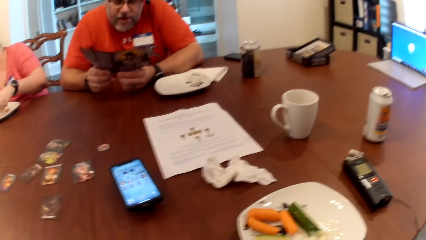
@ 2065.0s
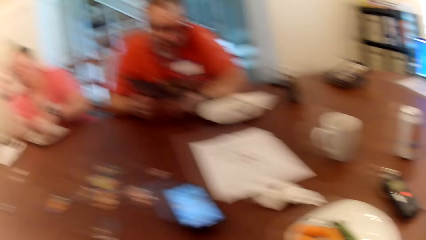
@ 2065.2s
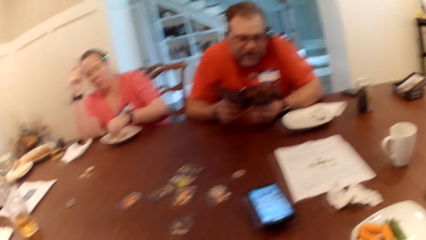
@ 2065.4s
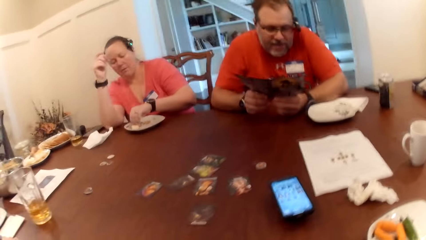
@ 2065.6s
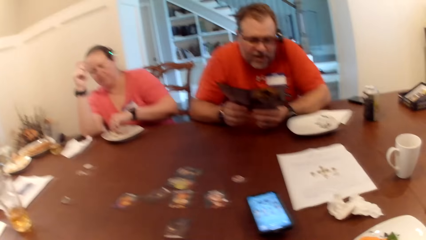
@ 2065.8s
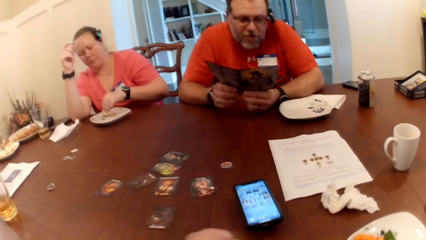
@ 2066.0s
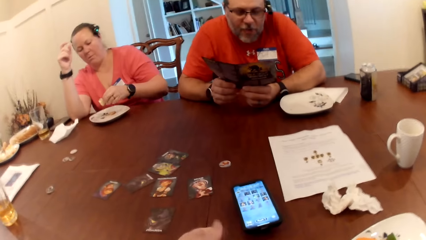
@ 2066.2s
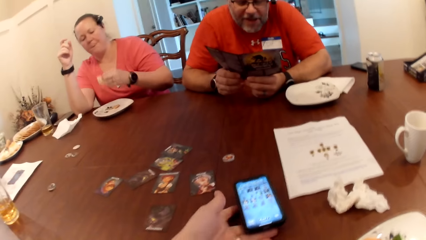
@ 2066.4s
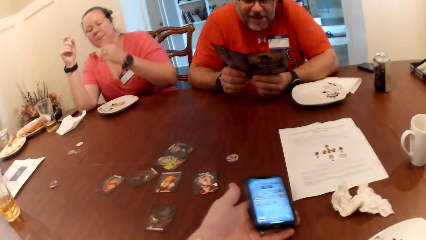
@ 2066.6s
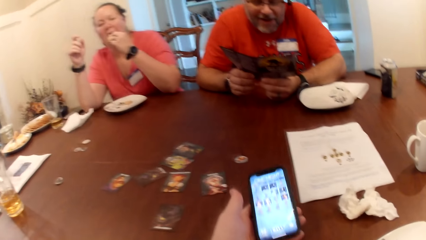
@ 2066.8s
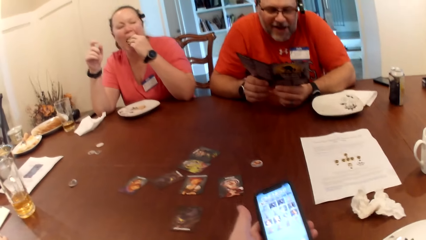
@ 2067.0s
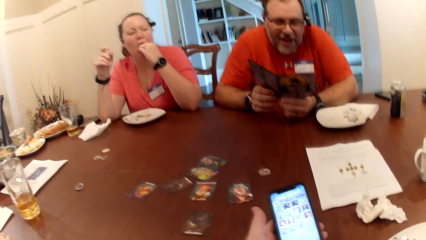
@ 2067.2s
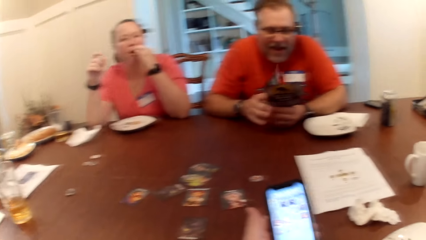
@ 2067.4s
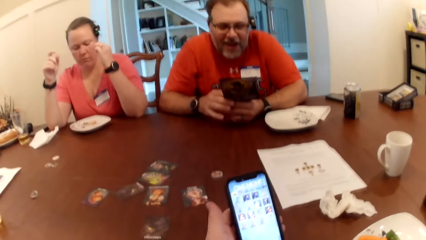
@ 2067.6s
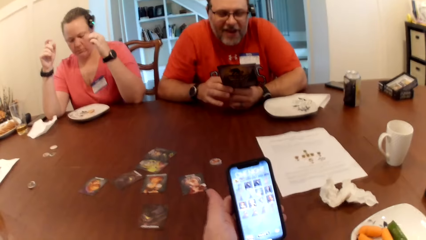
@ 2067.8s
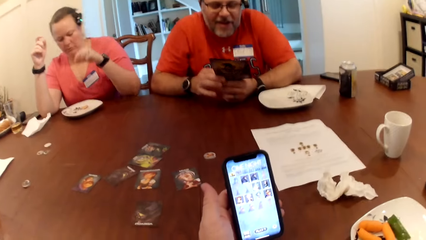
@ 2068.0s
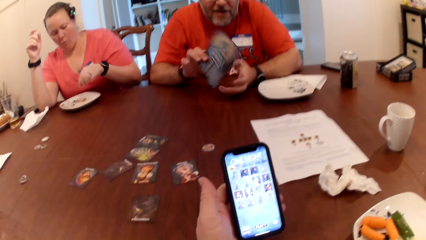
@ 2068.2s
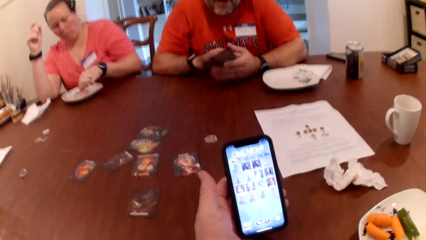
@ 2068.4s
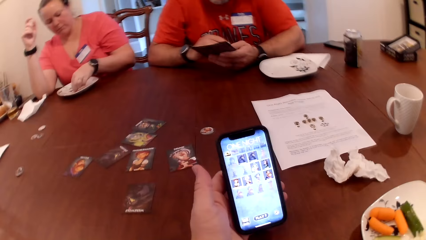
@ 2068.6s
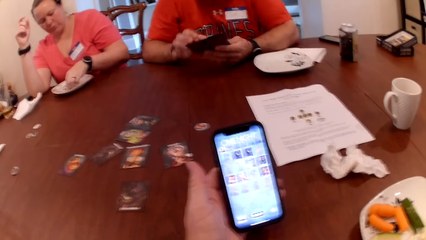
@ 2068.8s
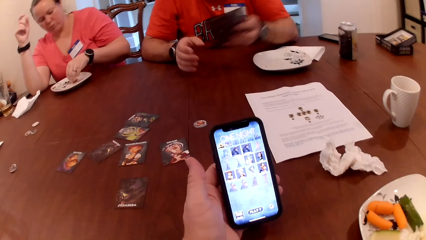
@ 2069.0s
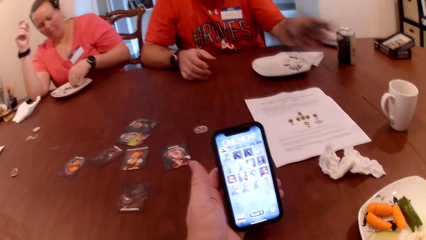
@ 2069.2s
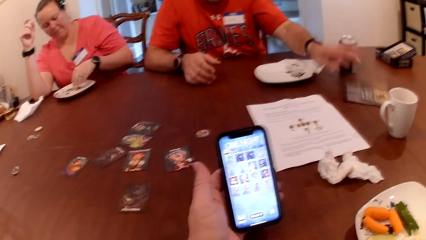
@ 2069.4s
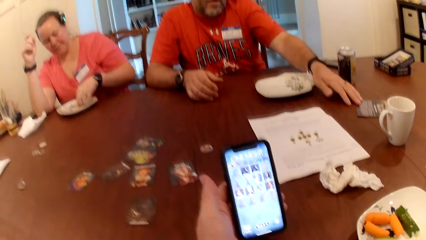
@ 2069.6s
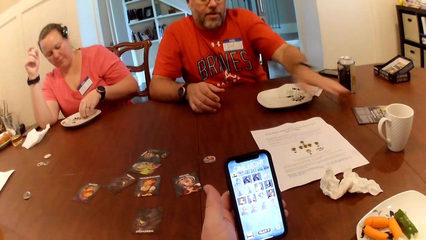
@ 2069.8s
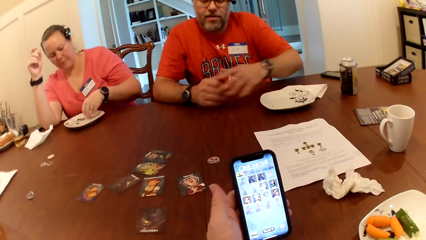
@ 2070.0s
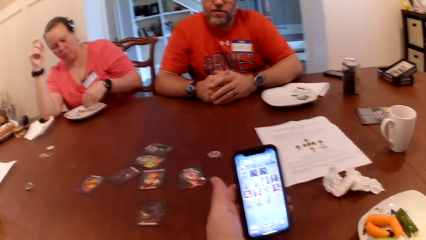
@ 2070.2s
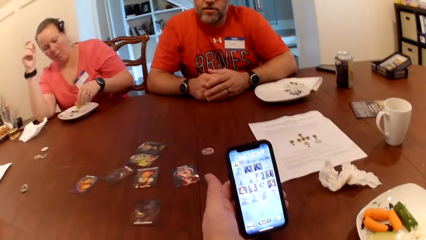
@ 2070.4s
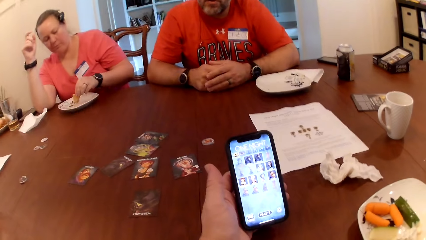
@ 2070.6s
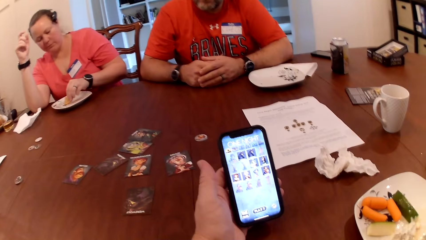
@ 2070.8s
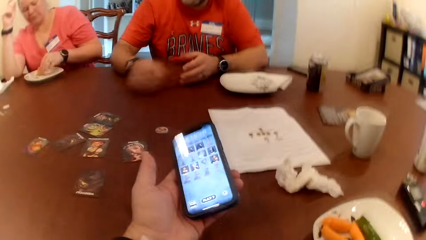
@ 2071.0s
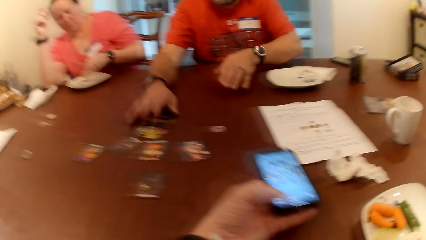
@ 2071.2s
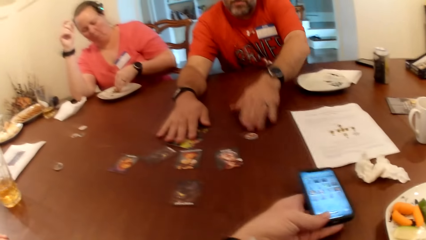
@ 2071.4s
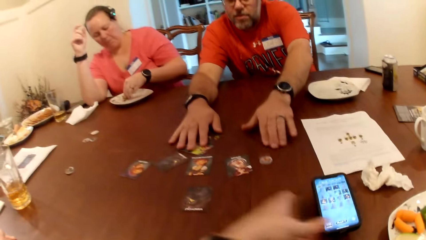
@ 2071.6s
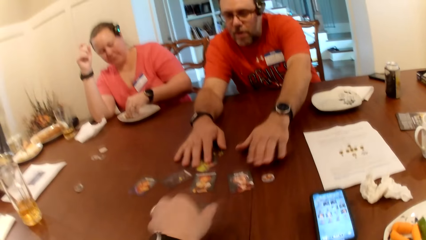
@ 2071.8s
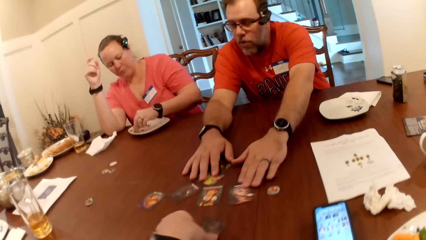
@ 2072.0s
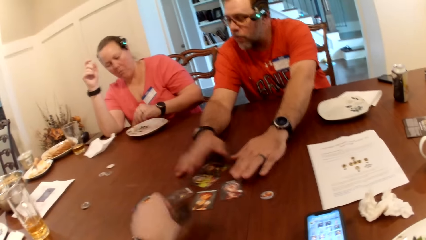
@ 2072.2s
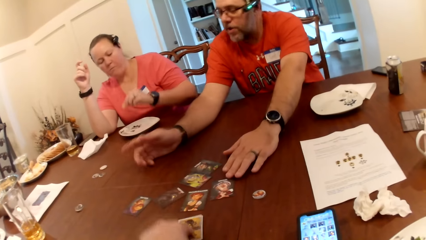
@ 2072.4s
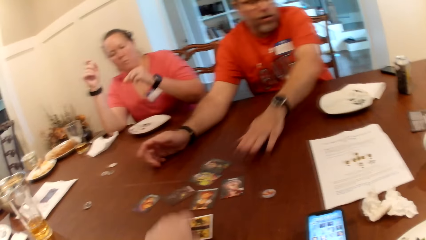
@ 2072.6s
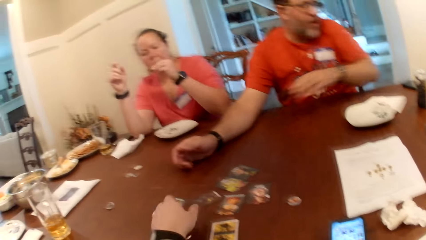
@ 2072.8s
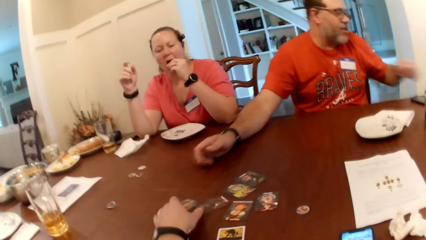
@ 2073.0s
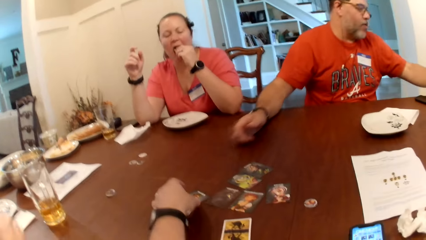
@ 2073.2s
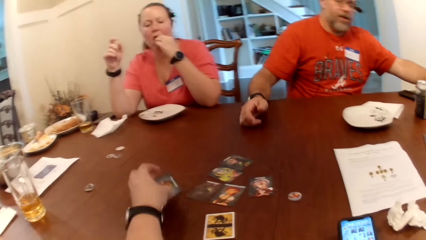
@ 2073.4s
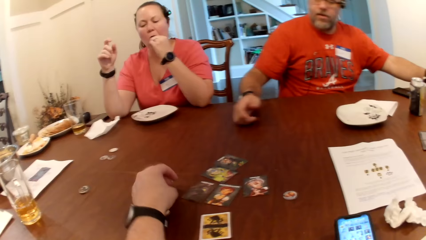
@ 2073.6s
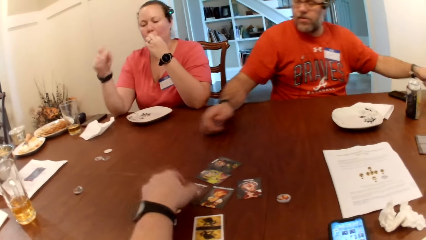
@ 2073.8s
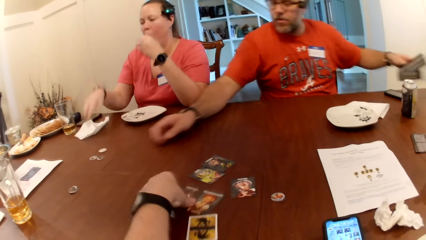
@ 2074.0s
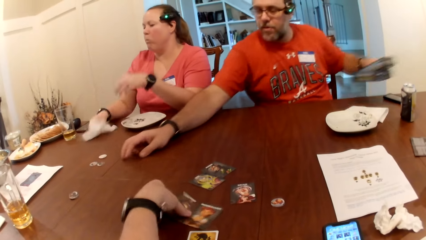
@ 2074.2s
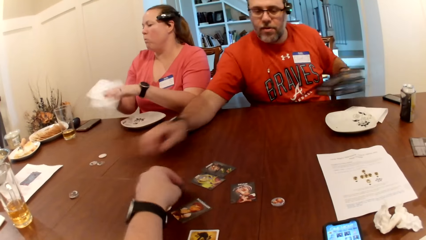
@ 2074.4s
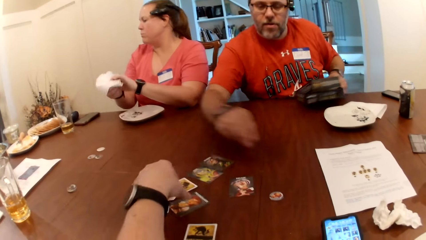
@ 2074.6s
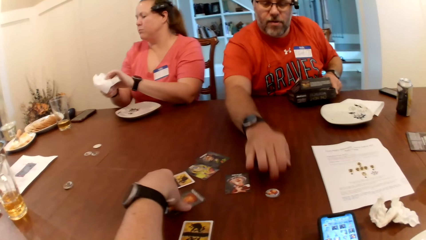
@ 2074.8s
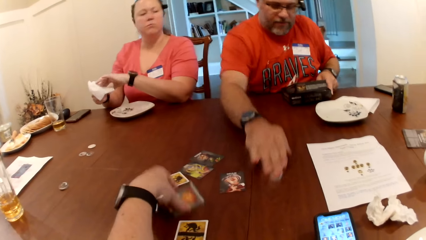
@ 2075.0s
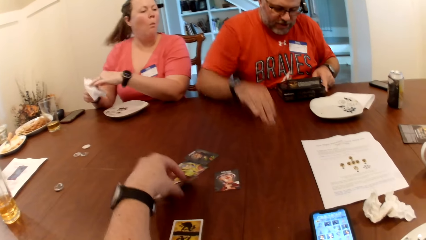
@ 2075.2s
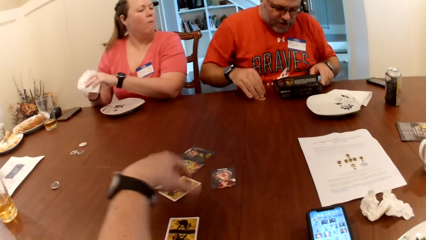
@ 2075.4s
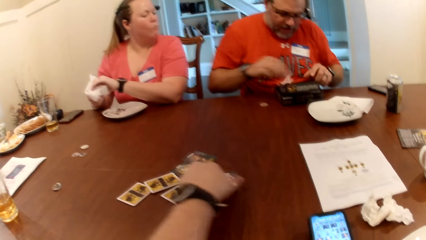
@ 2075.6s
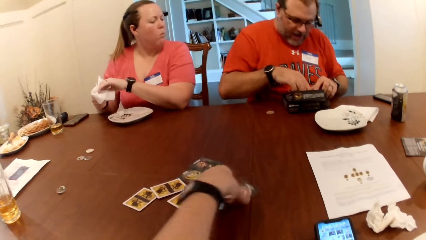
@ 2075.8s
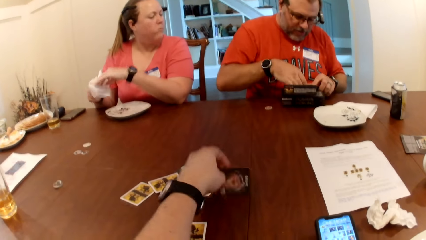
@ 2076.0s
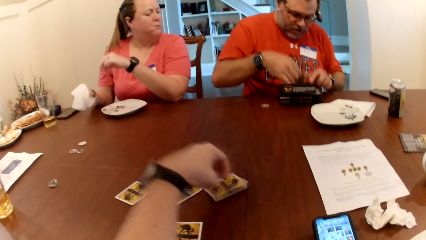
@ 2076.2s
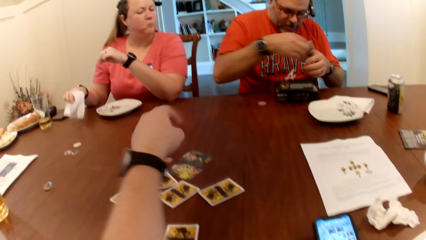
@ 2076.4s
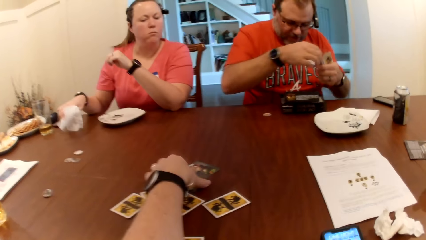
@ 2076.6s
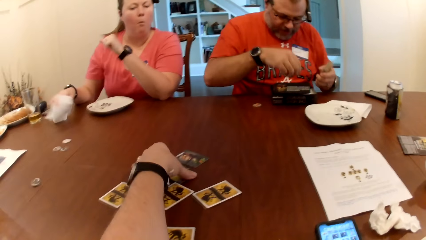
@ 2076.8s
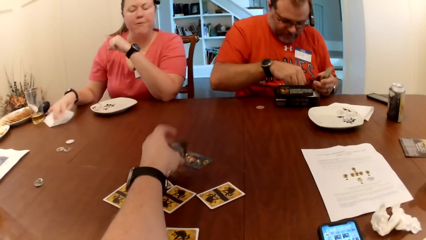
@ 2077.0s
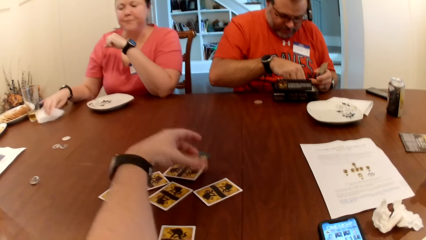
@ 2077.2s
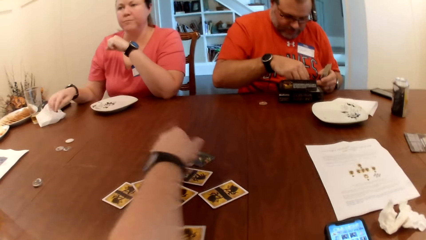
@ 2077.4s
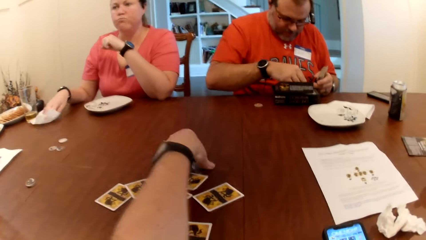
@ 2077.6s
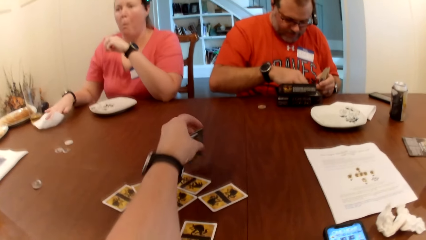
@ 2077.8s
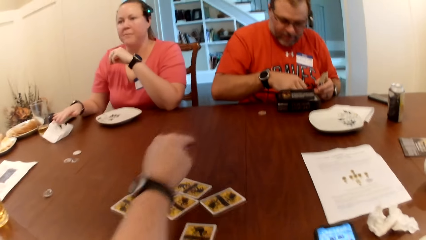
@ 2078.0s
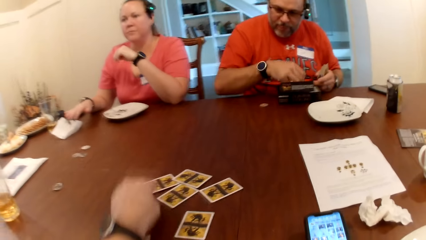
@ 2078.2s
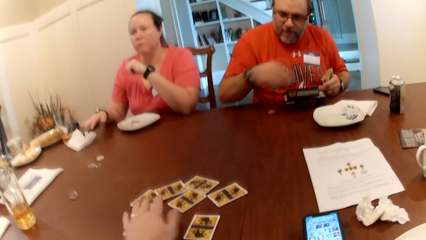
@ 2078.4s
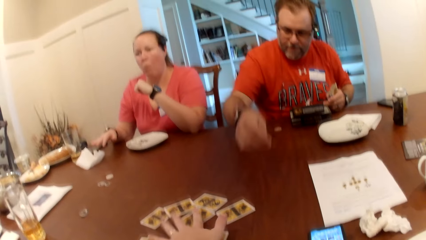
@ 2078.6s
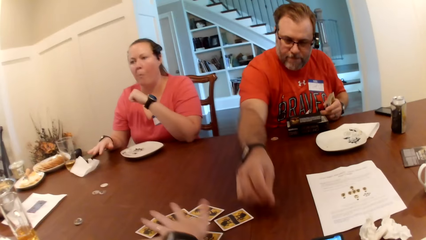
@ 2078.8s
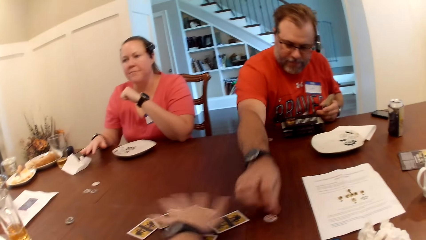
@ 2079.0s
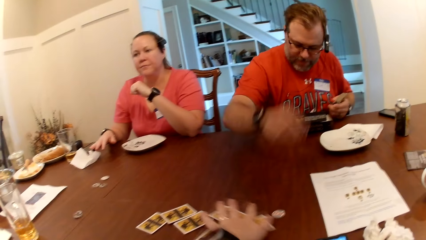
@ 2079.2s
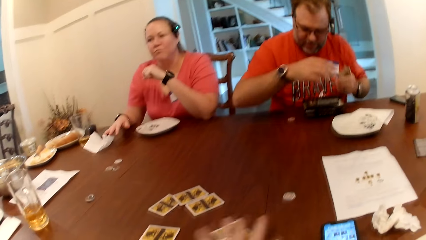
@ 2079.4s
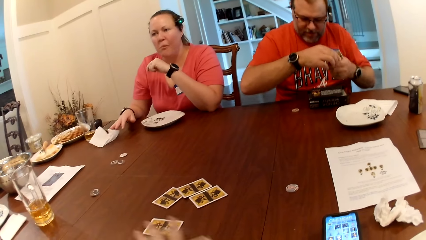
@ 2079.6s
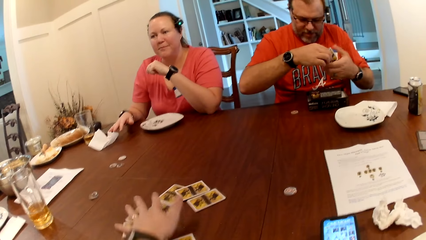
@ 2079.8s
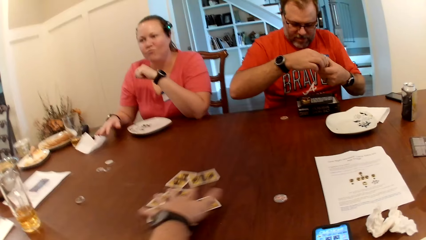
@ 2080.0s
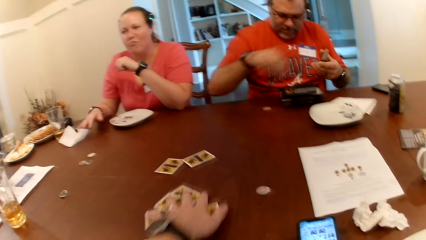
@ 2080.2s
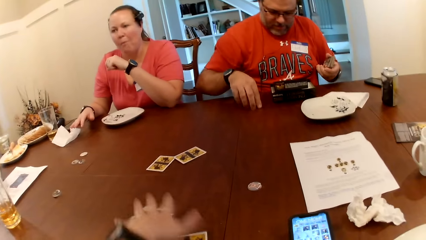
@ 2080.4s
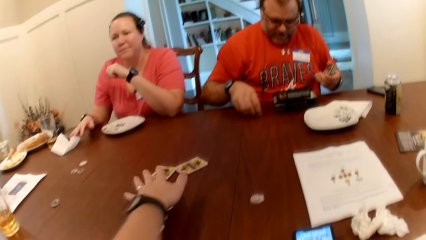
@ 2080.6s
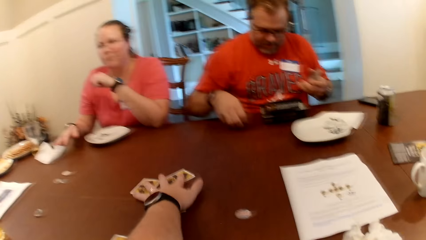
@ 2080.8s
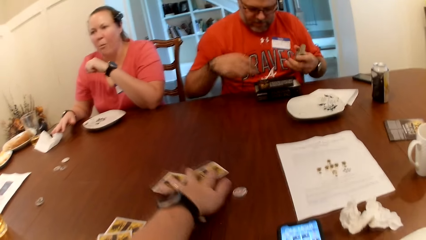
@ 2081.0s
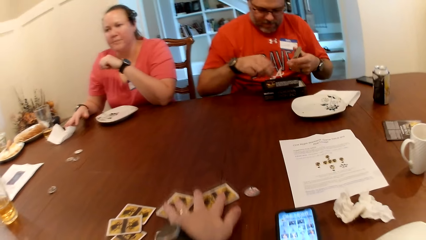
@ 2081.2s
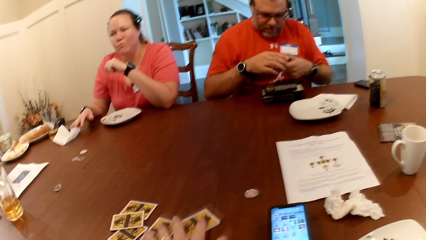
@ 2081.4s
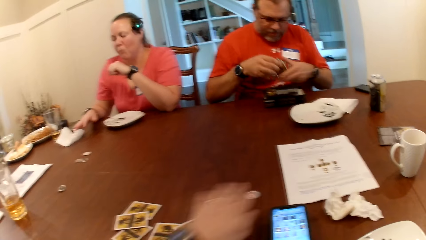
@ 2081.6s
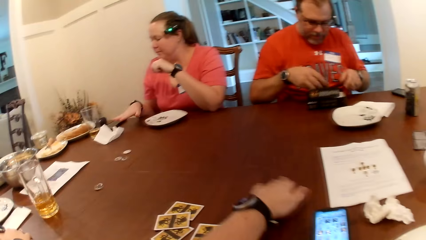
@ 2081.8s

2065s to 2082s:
The camera wearer picks the phone from the table with his left hand. The woman eats cucumber from the plate with her left hand. The woman picks a piece of cucumber from the plate on the table with her left hand. The man drops the paper on the table with his left hand. The camera wearer drops the phone on the table with his left hand. The man touches the cards on the table with both hands. The woman eats the cucumber from the plate with her left hand. The camera wearer flips a card on the table with his left hand. The man picks the carton from the table with his left hand. The woman picks the piece of kitchen roll from the table with her right hand. The camera wearer flips the card on the table with his left hand. The woman wipes both hands with the piece of kitchen roll. The man moves the token on the table with his right hand, and picks the set of cards from the carton with his right hand. The camera wearer flips the card on the table with his left hand. He flips the card again. The woman drops the piece of kitchen roll on the table with her right hand. The camera wearer flips the card on the table with his left hand. The man drops the token on the table with his right hand. The camera wearer scatters the cards on the table with his left hand. The man picks the token from the table with his right hand. The camera wearer moves the cards on the table.
